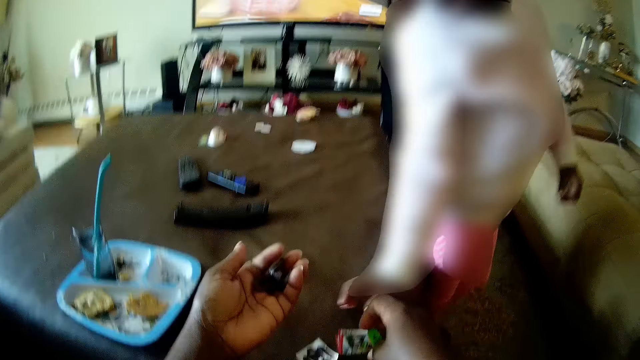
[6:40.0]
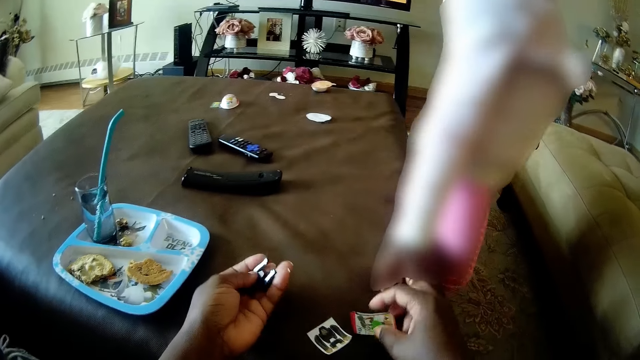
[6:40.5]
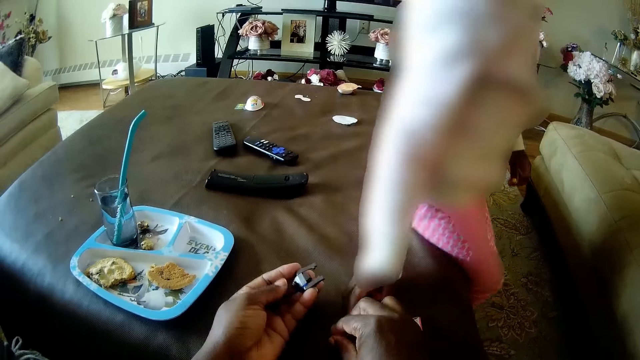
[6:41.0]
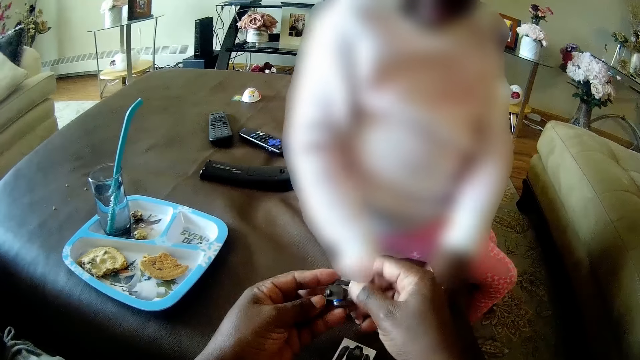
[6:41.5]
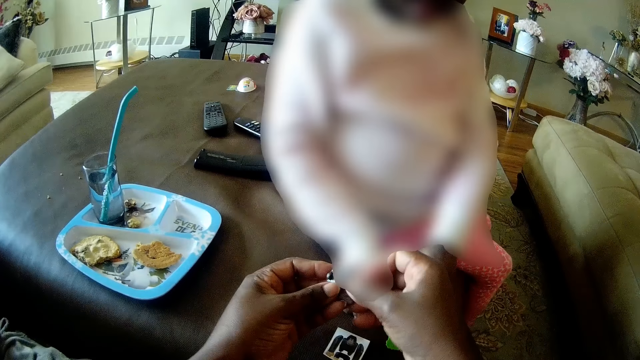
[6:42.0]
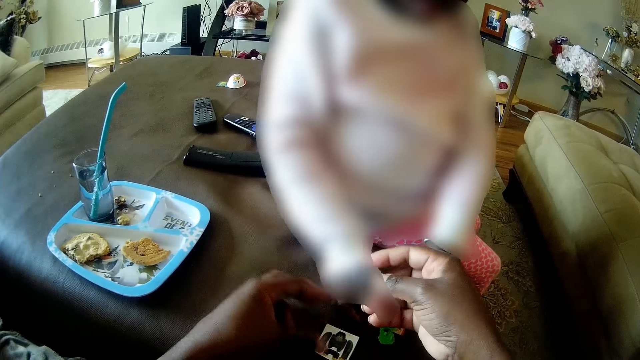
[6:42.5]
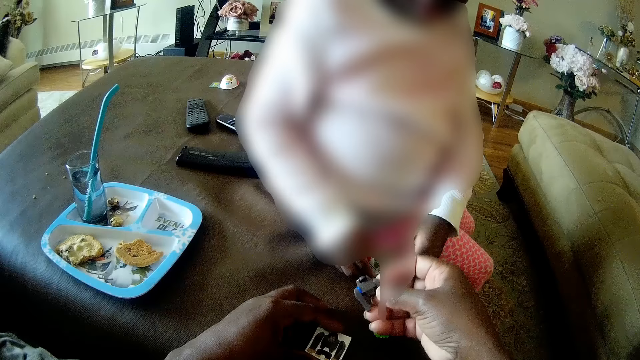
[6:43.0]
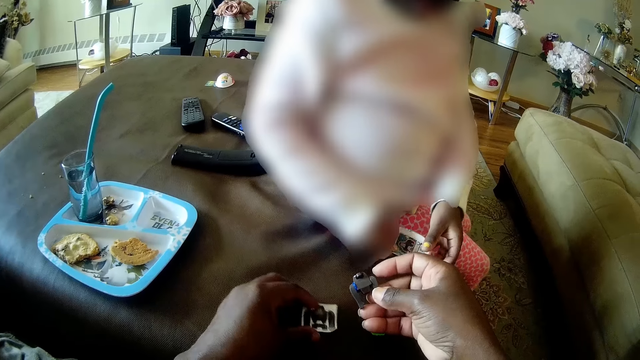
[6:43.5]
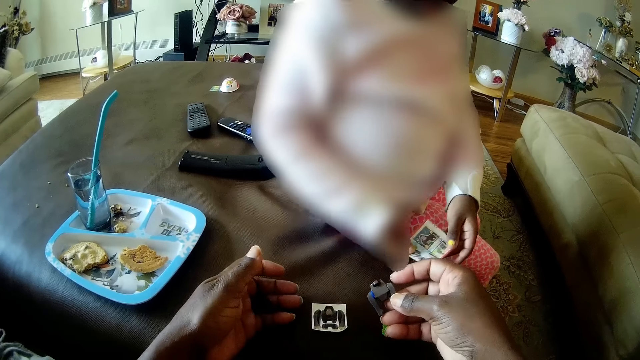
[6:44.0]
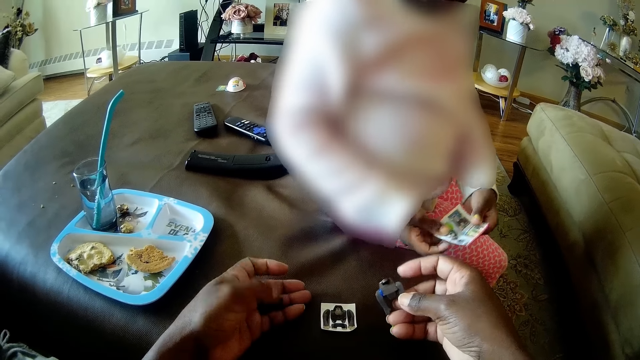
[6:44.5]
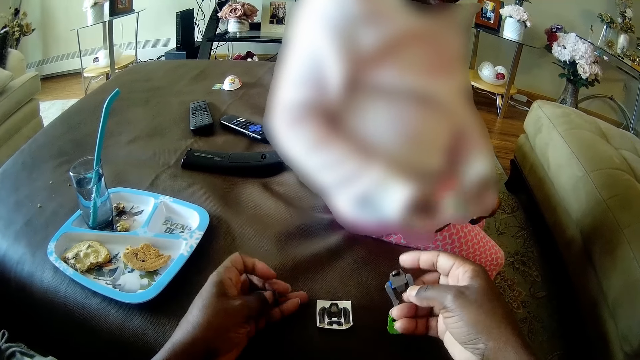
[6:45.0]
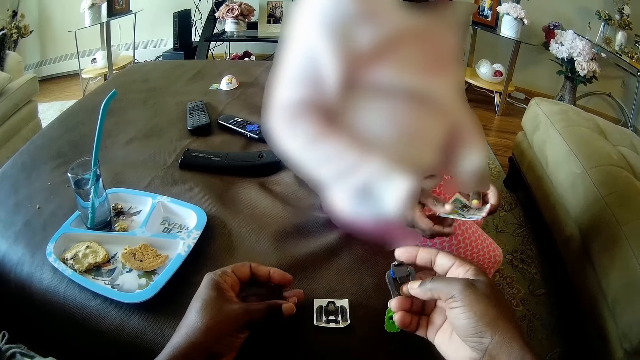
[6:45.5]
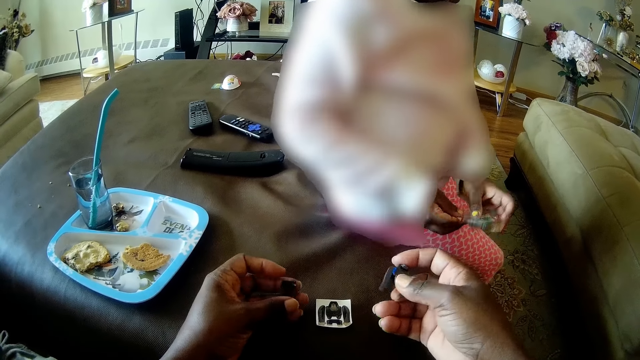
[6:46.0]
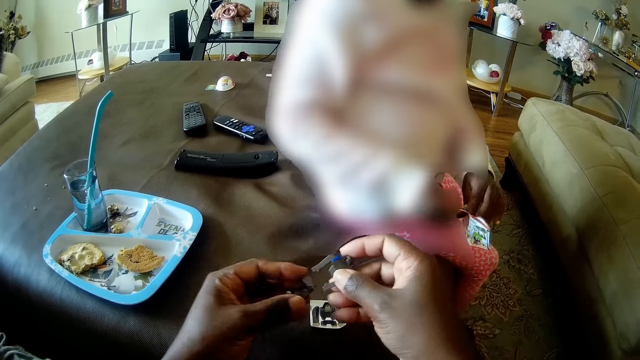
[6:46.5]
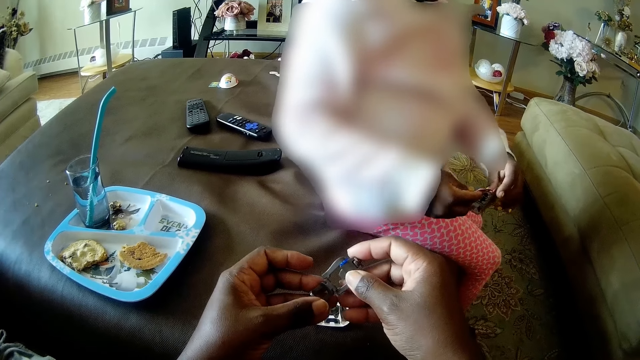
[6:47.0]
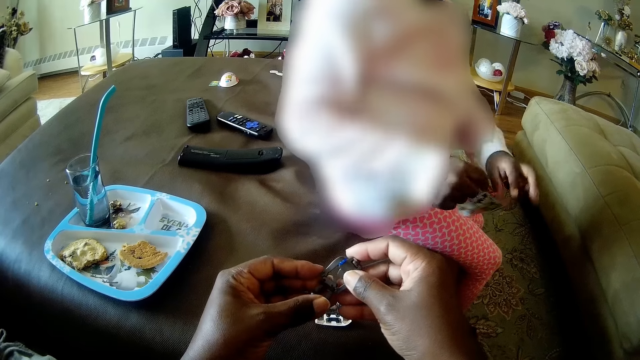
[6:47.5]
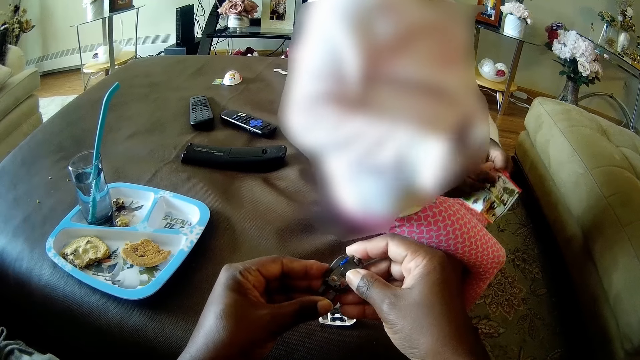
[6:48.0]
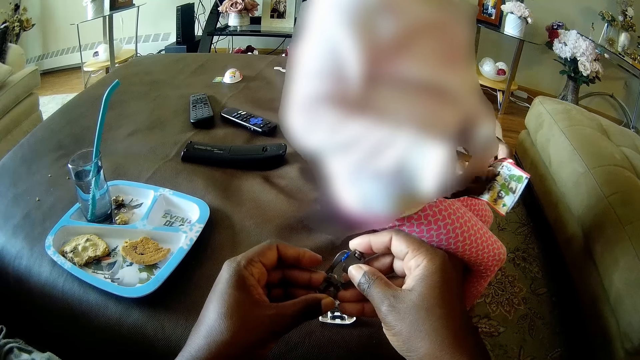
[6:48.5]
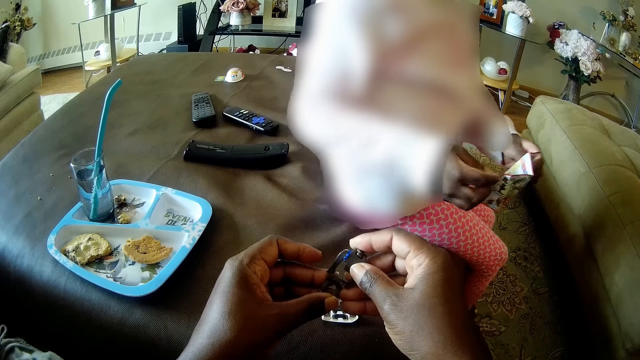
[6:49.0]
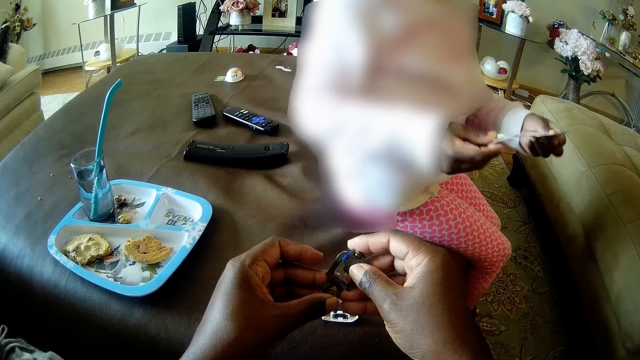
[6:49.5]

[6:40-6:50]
The camera wearer drops a toy part in her right hand on the instruction manual on the living room ottoman. The girl sits on the ottoman. The camera wearer moves the paper pack on the living room ottoman with her right hand. The girl takes the instruction manual from the ottoman with both hands. The camera wearer rotates the toy in her left hand with both hands. She moves the paper pack on the living room ottoman with her right hand. The girl opens the instruction manual in her hands with both hands. The camera wearer fiddles with the toy part in her left hand. She assembles the toy in her right hand with the toy part in her left hand.

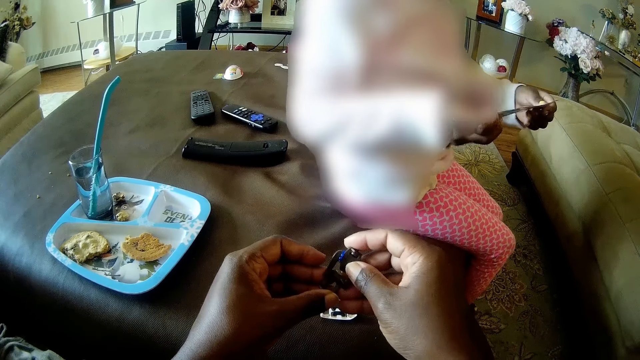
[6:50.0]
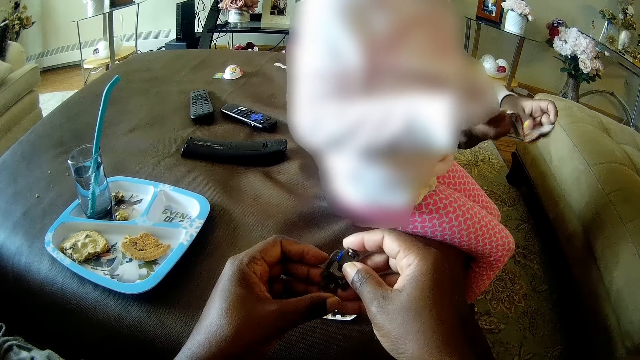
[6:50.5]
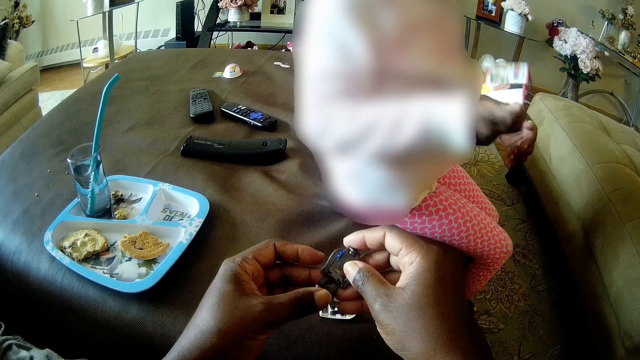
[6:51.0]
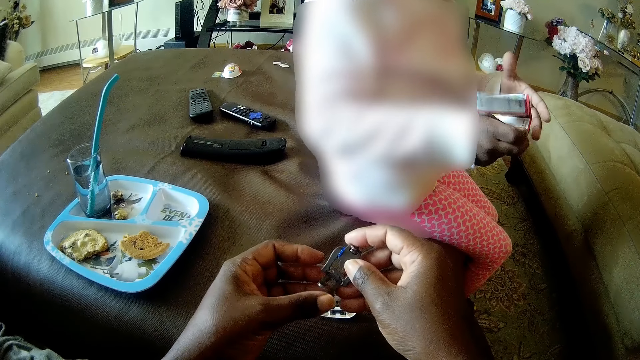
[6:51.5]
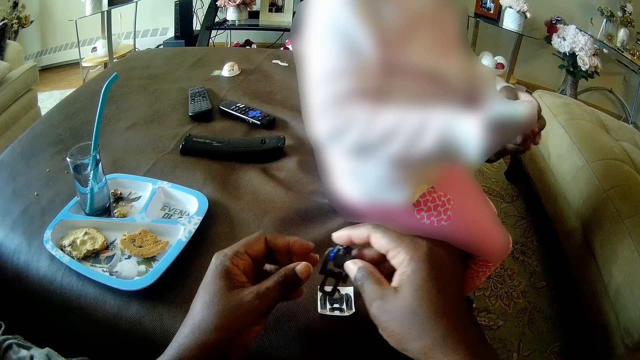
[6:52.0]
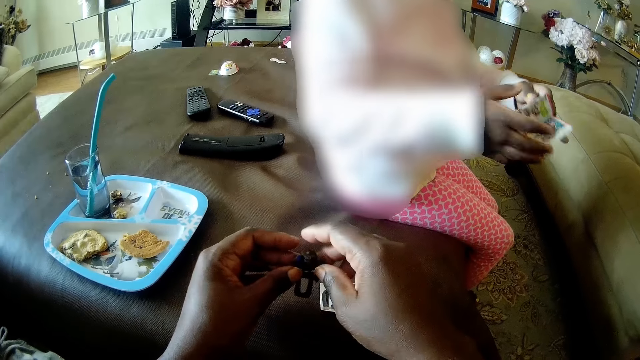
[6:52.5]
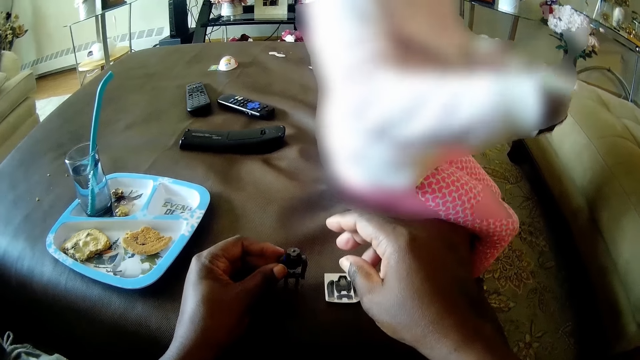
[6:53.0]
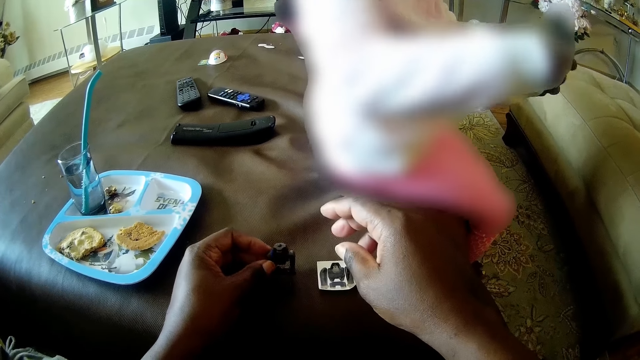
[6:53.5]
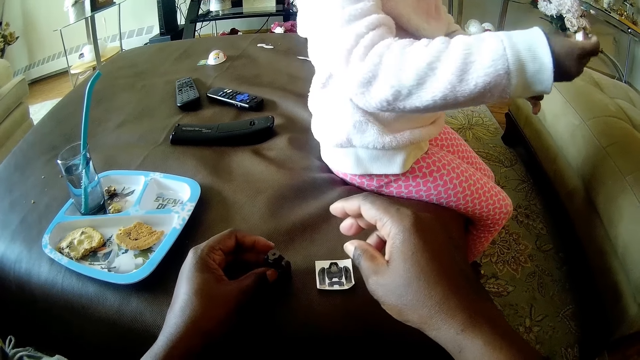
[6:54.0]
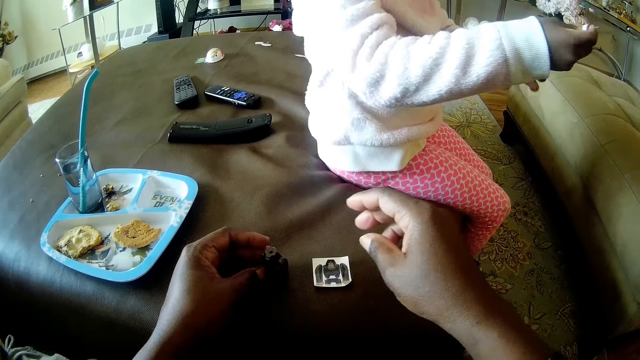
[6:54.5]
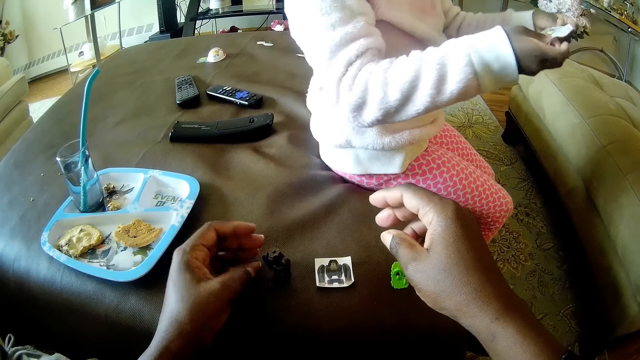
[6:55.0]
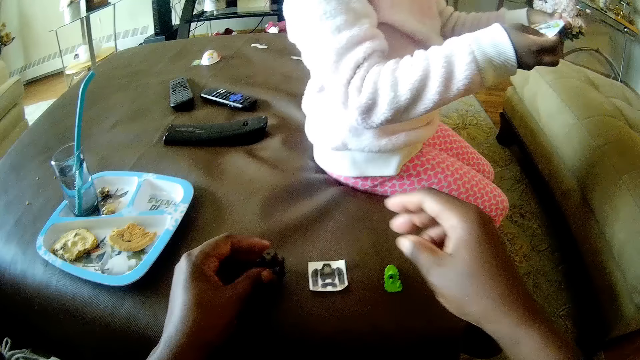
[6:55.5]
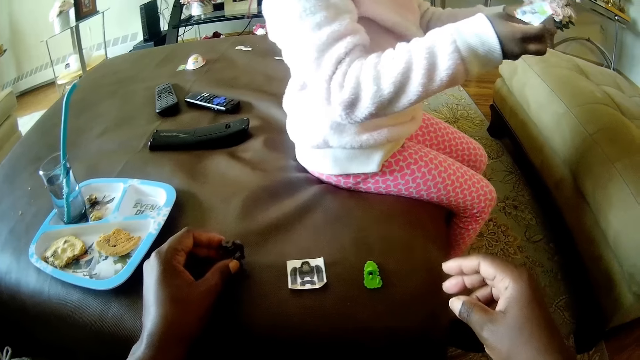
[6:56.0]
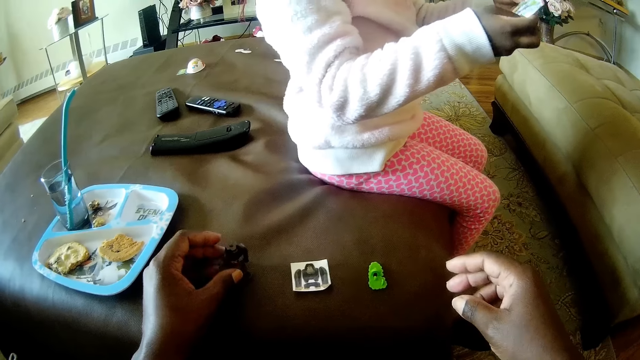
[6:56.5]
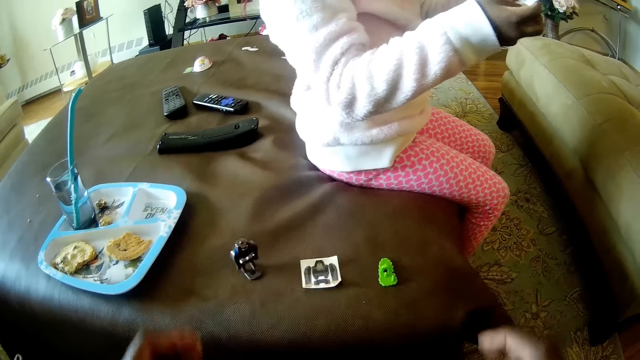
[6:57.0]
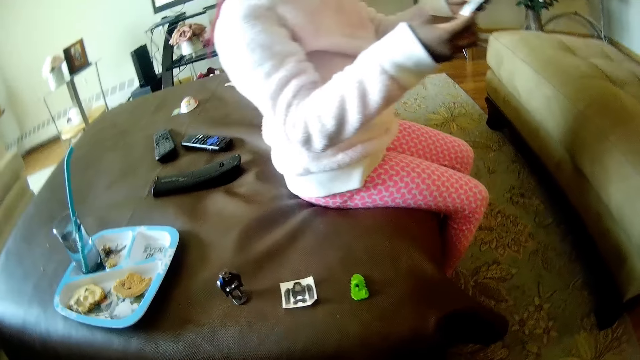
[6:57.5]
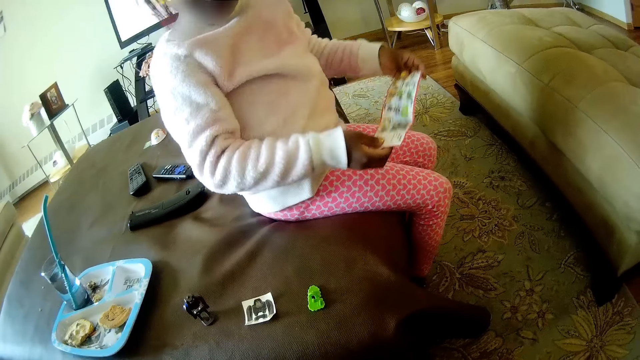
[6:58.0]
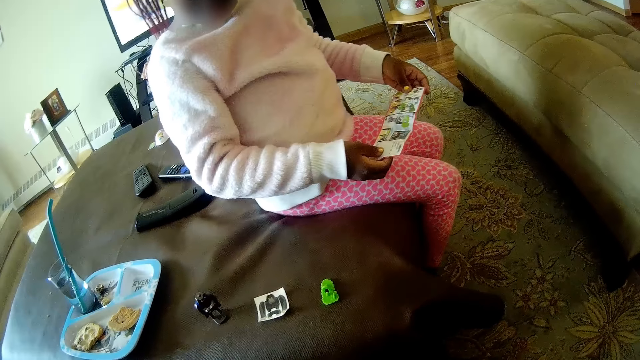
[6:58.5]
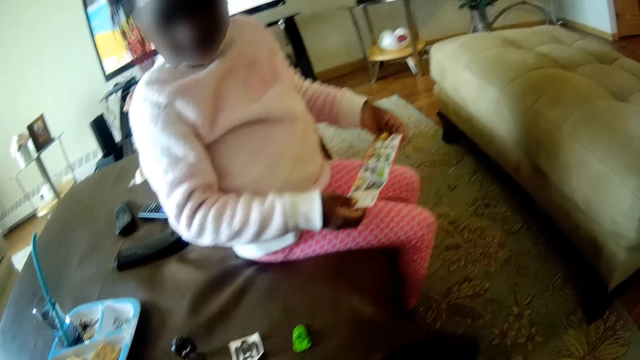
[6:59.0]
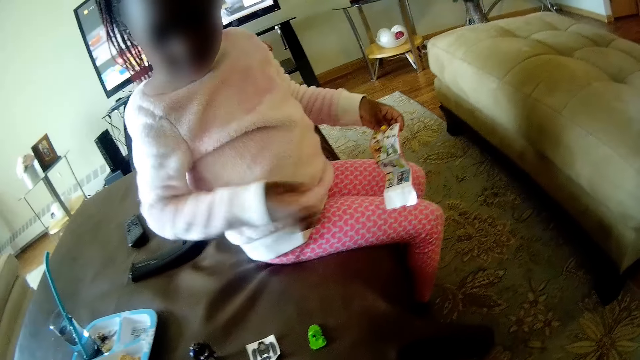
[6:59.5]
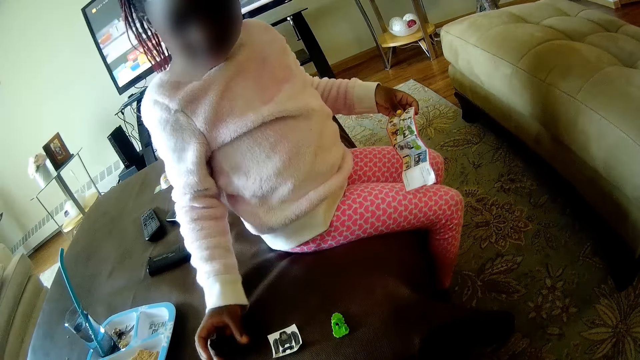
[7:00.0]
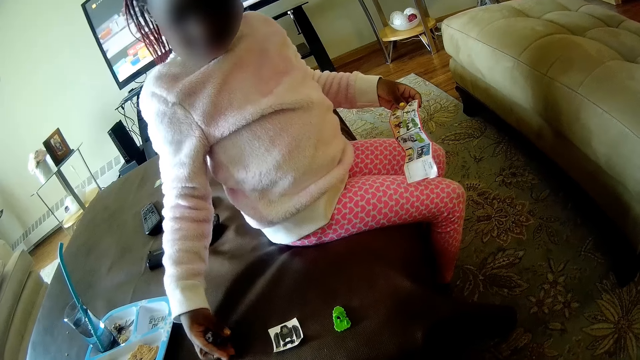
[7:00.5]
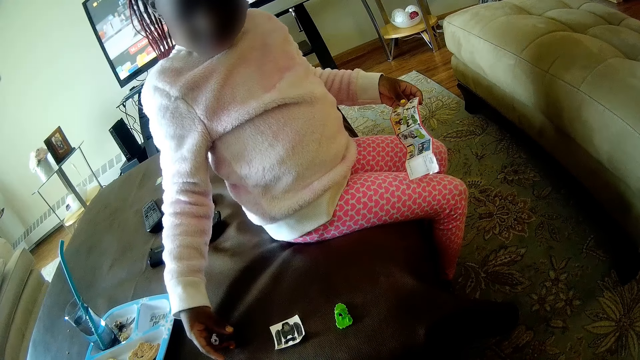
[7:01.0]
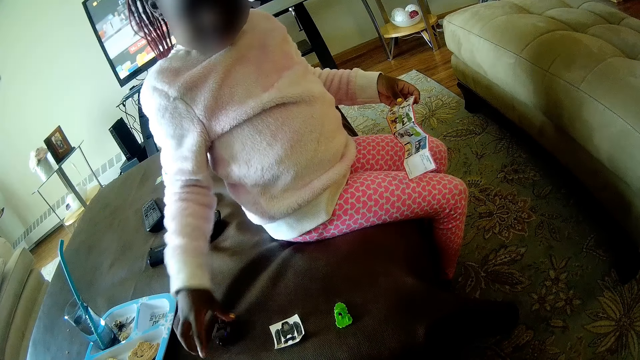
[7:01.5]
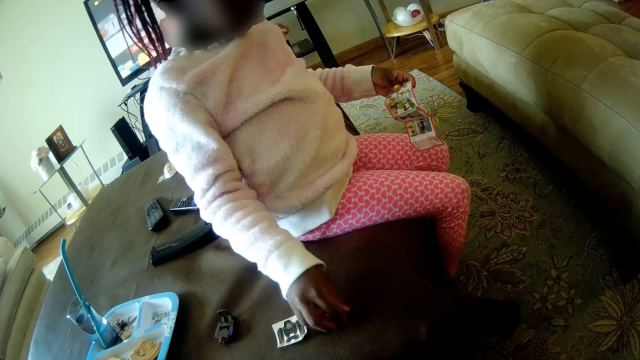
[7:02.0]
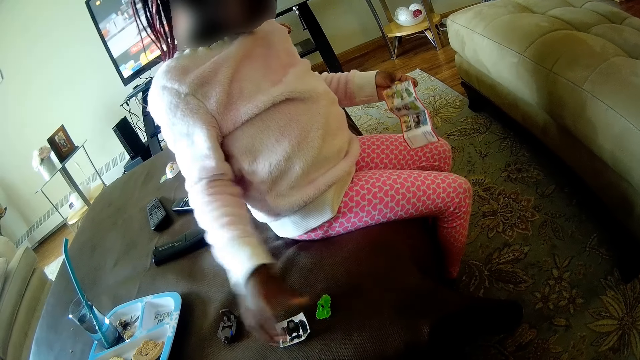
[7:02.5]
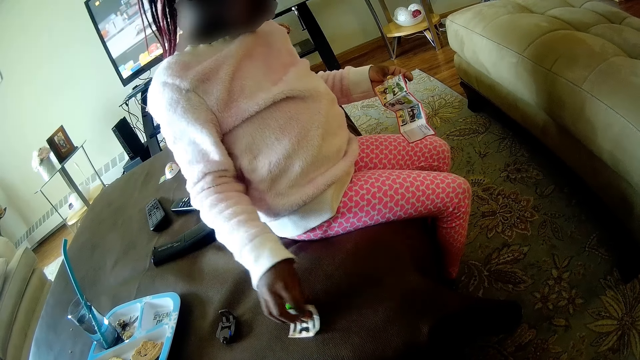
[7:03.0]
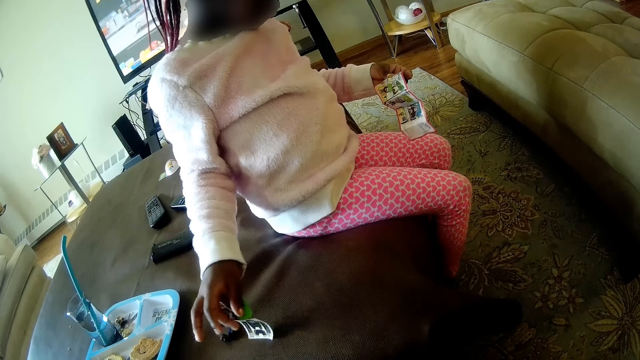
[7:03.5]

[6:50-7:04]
The camera wearer drops the assembled toy on the living room ottoman with her left hand. She moves the assembled toy on the living room ottoman with her left hand. She examines the assembled toy on the living room ottoman with her right hand. She drops the assembled toy in her right hand on the living room ottoman. The girl touches the paper pack on the living room ottoman with her right hand and takes the toy part from the living room ottoman with her right hand.
